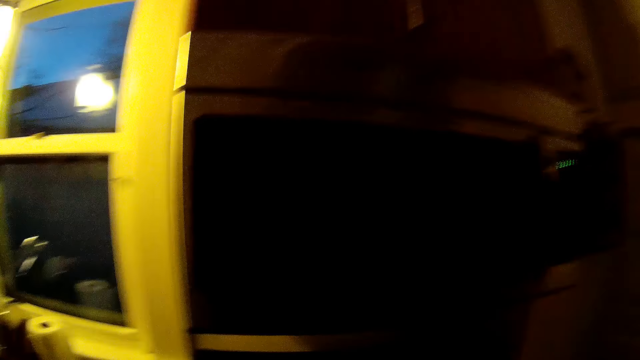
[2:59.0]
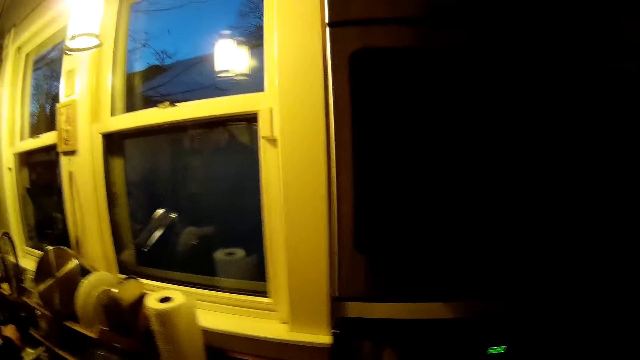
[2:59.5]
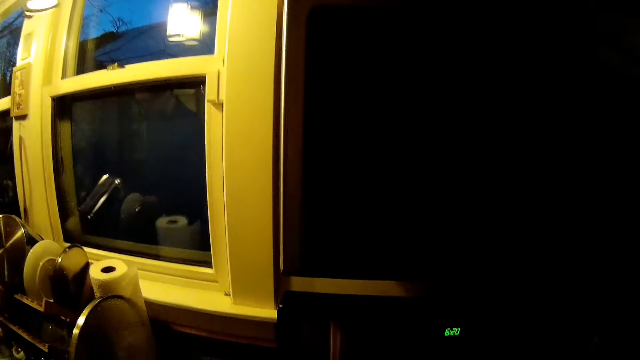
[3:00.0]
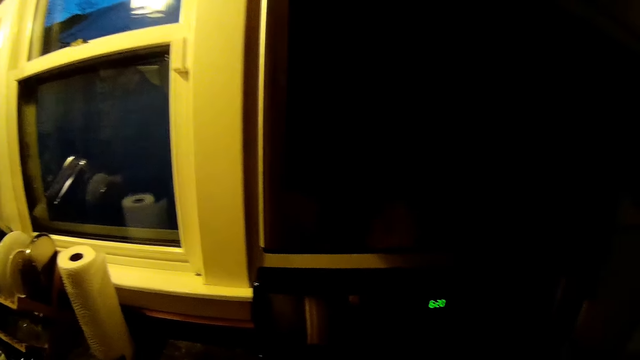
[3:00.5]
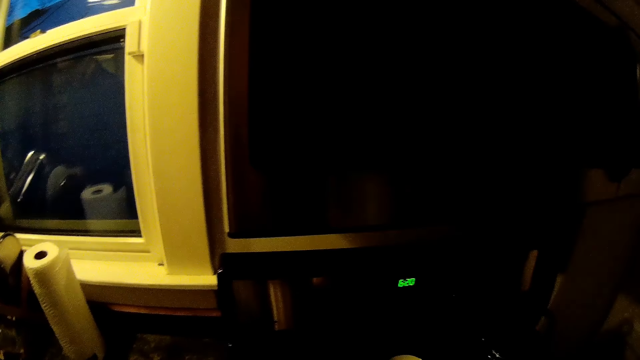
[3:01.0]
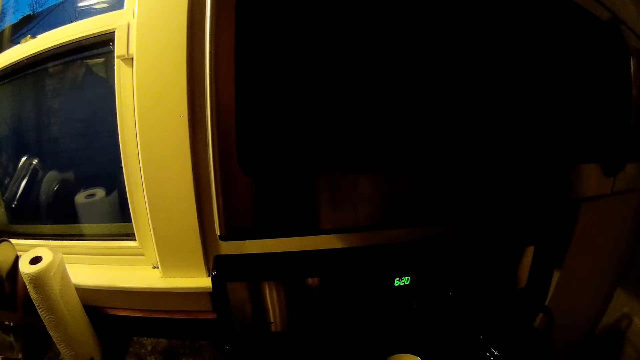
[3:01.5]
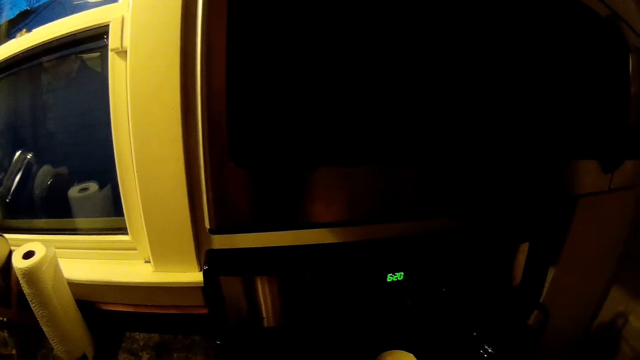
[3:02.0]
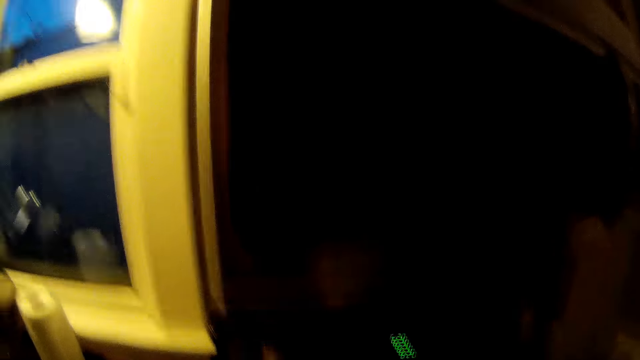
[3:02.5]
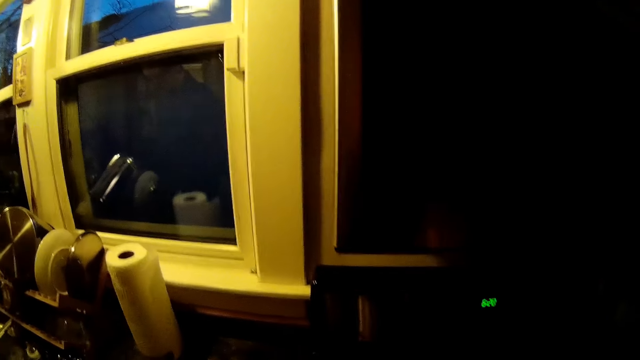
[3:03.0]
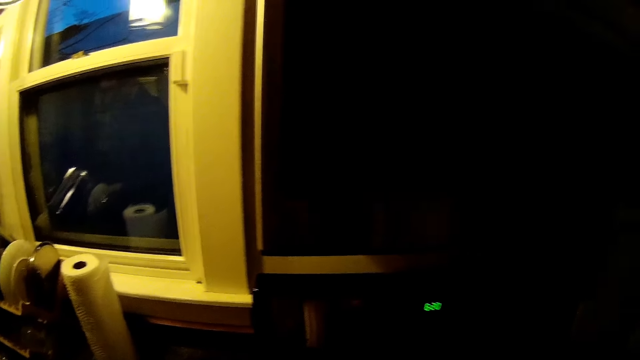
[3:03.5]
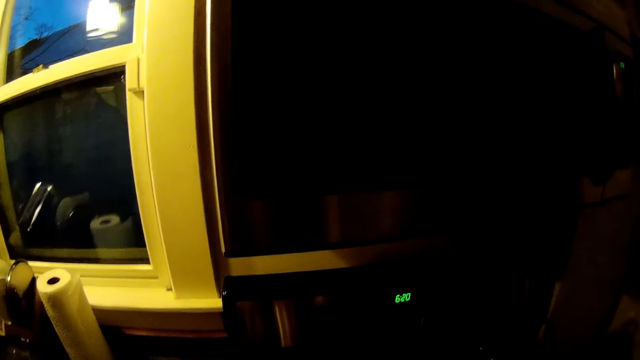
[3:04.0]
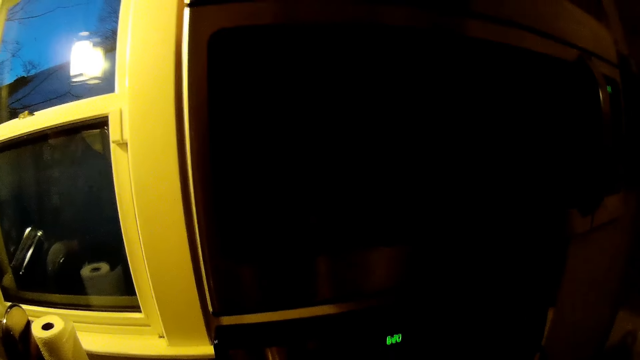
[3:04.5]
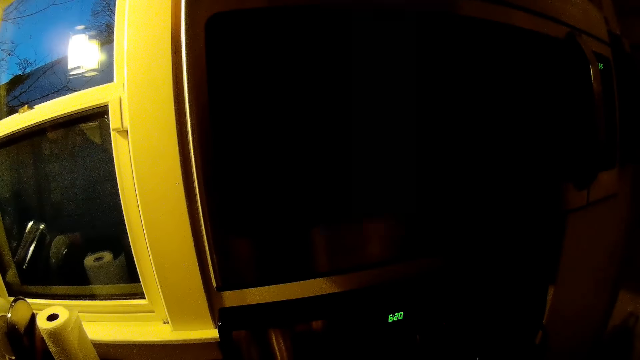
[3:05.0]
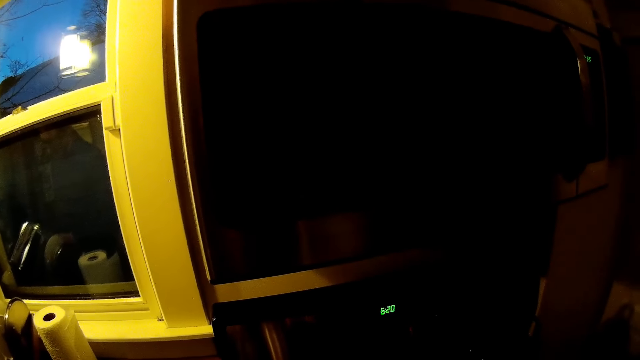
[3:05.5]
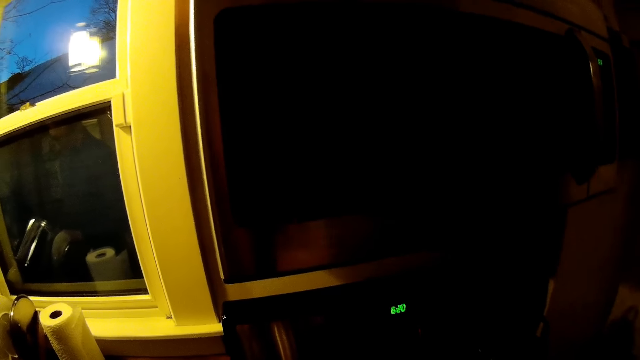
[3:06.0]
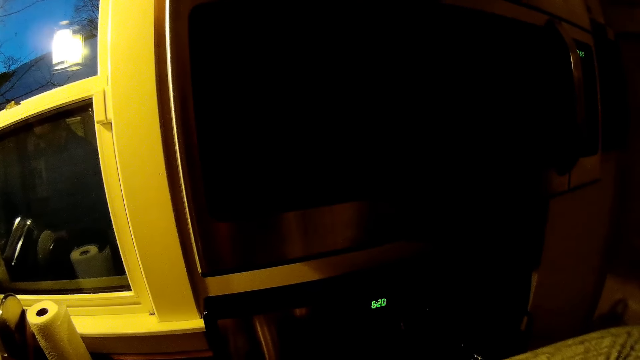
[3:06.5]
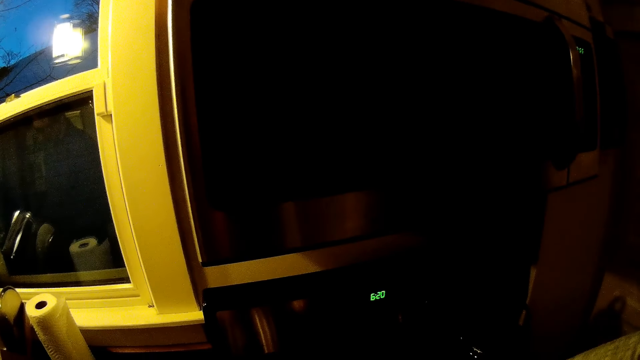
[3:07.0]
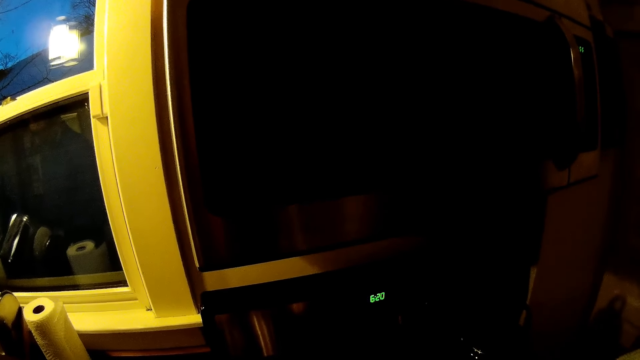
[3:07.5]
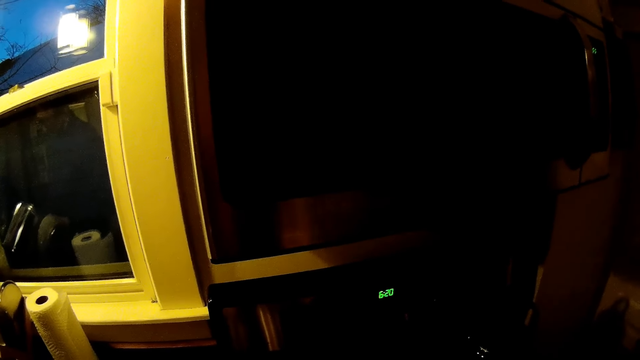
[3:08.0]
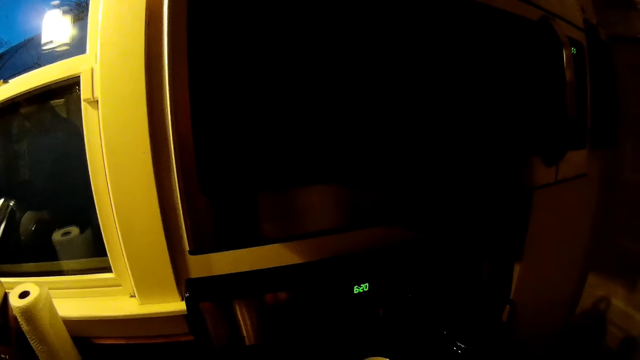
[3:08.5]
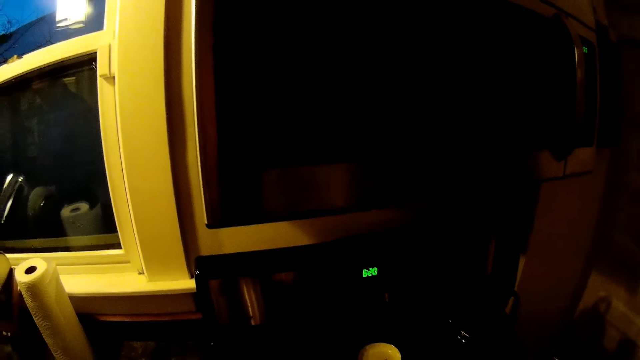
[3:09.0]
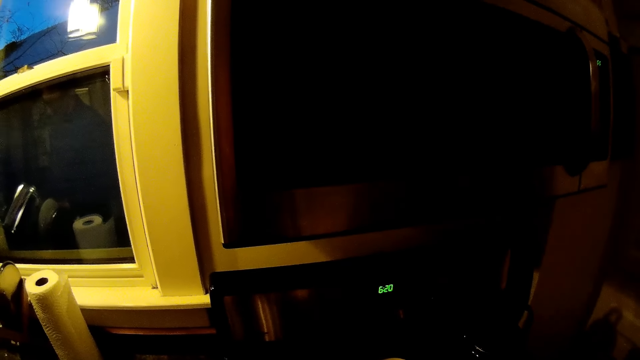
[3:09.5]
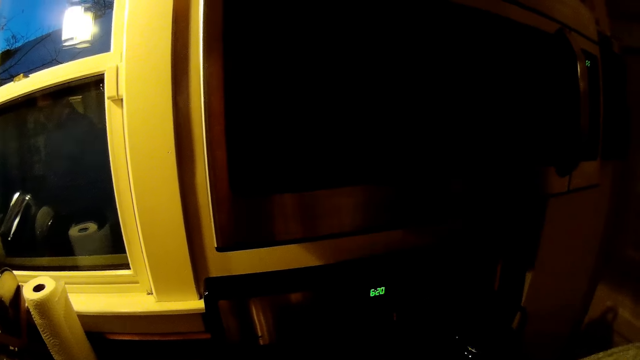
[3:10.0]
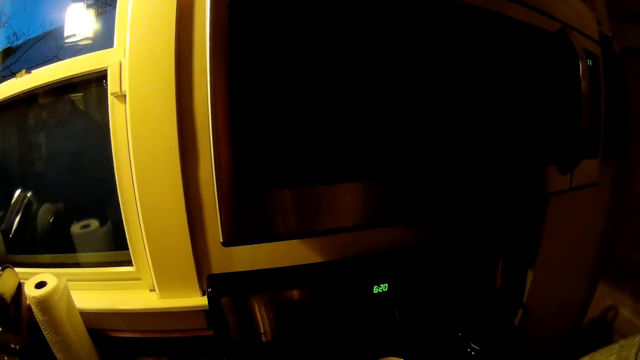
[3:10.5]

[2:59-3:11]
The camera wearer holds a pot lid with her left hand. She talks then coughs.

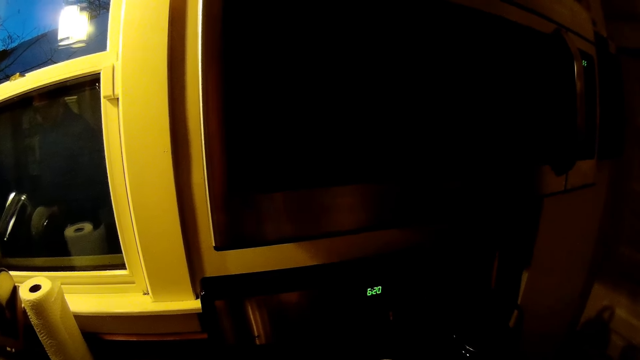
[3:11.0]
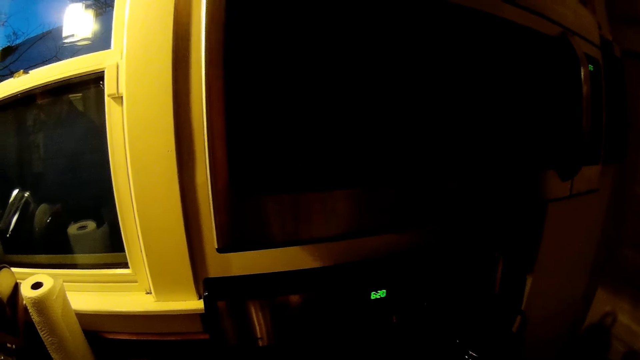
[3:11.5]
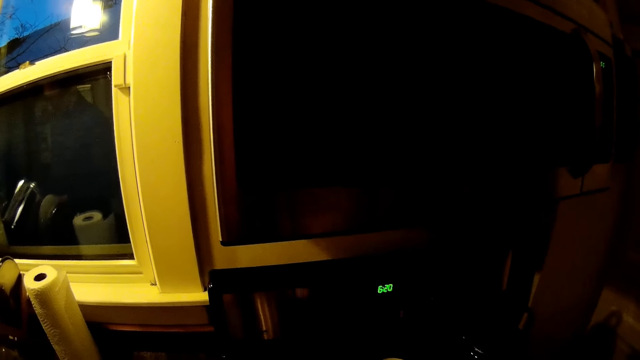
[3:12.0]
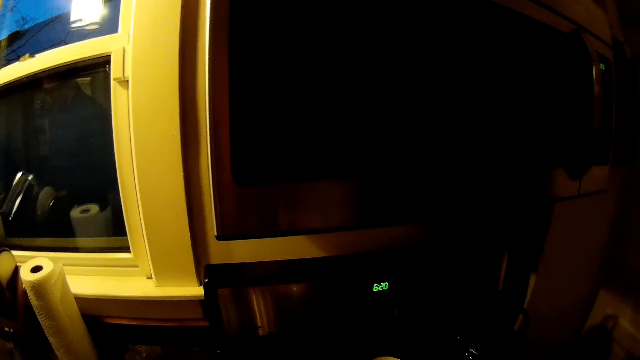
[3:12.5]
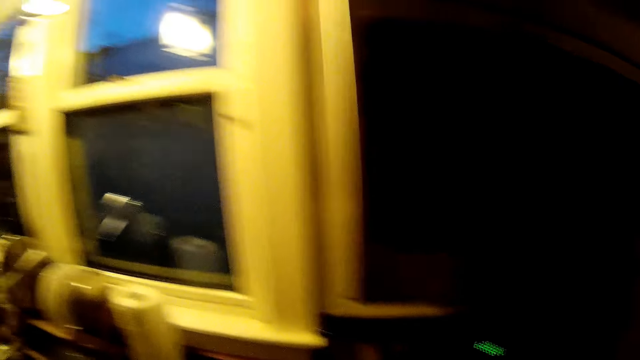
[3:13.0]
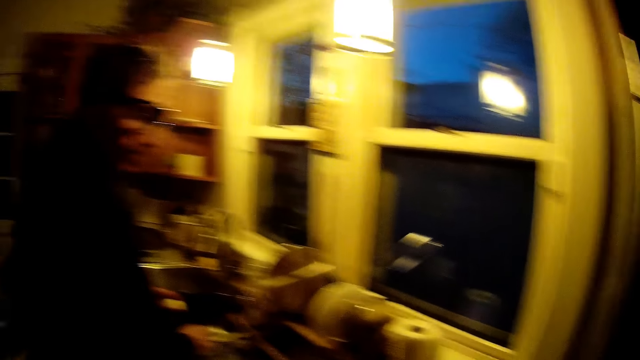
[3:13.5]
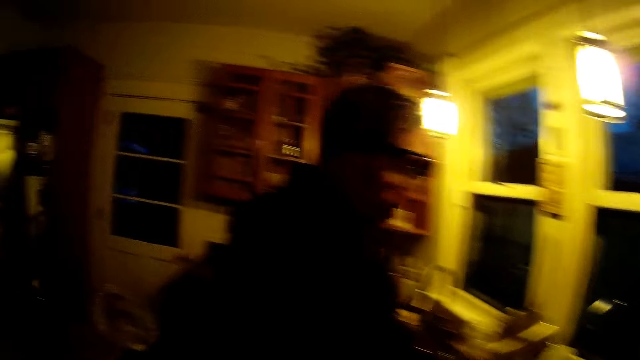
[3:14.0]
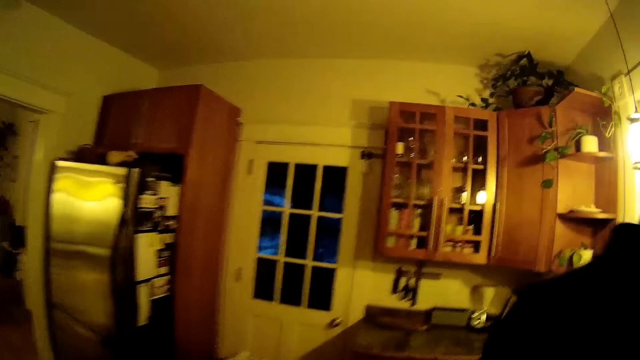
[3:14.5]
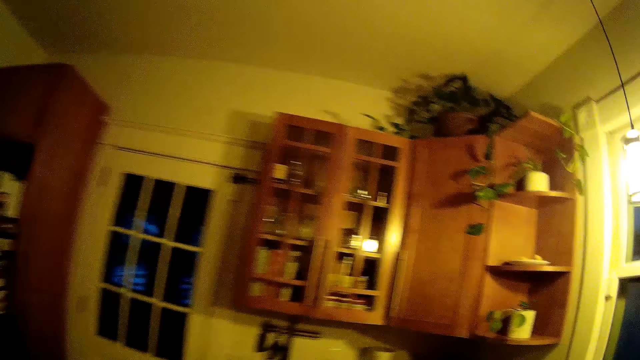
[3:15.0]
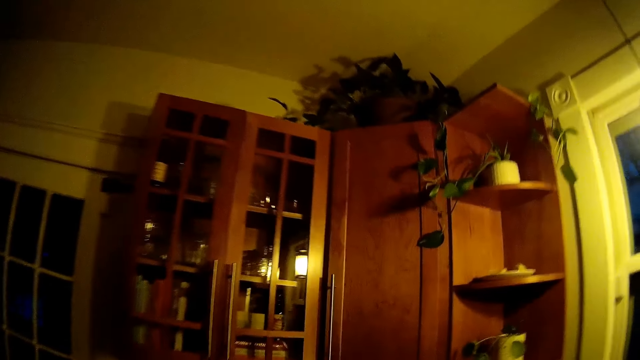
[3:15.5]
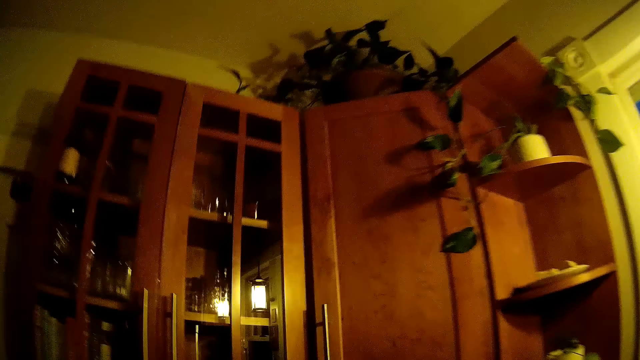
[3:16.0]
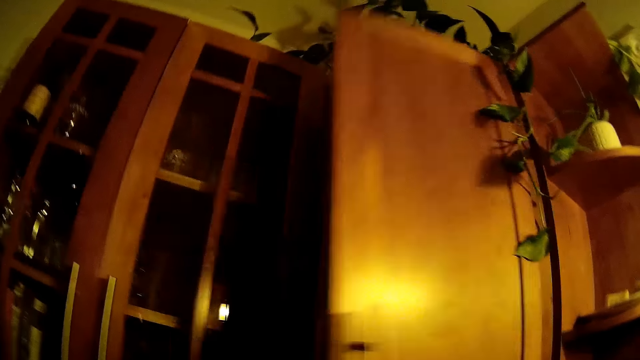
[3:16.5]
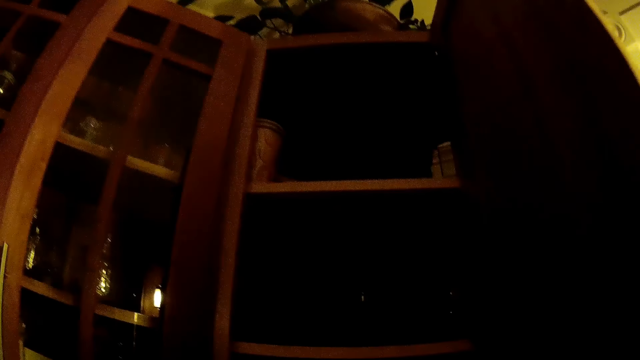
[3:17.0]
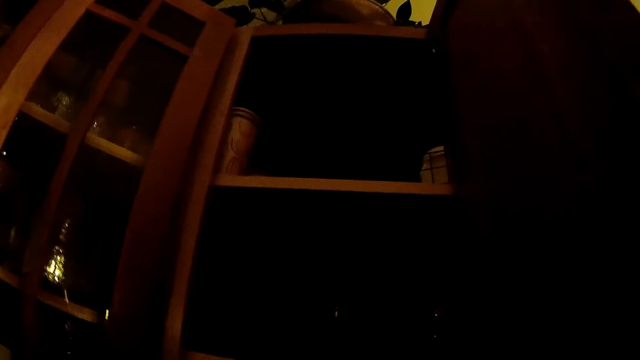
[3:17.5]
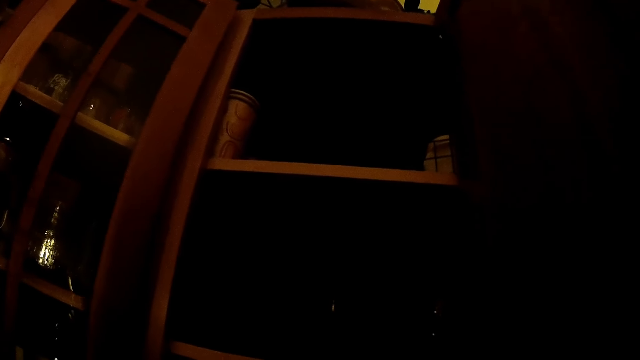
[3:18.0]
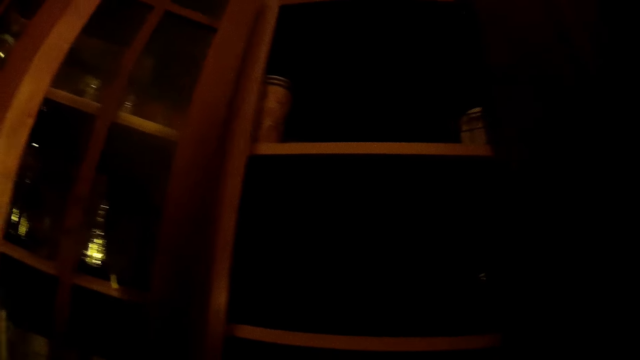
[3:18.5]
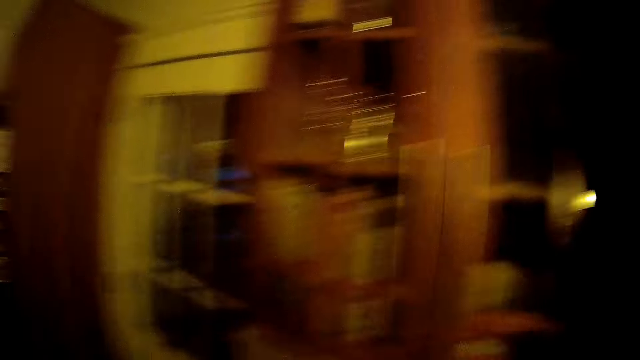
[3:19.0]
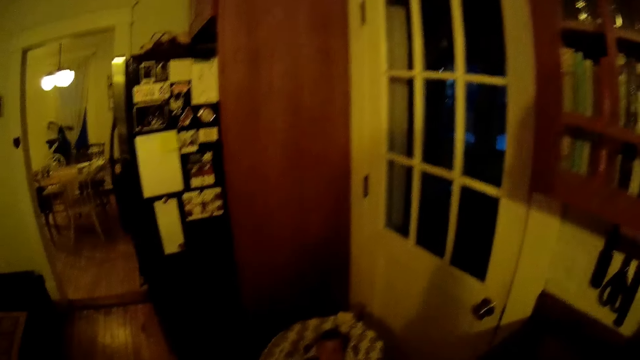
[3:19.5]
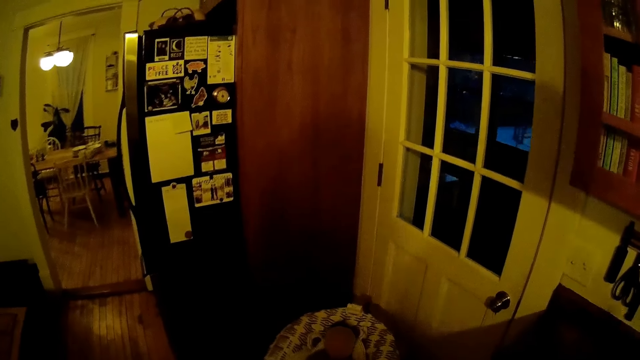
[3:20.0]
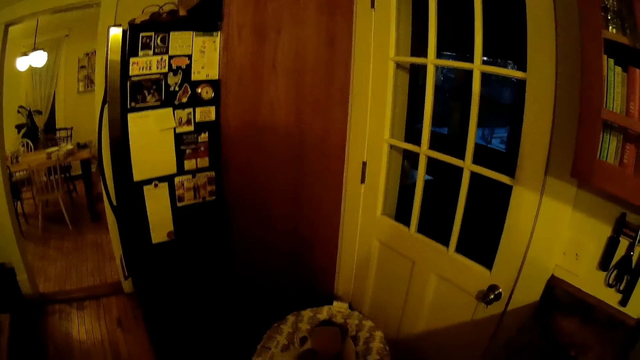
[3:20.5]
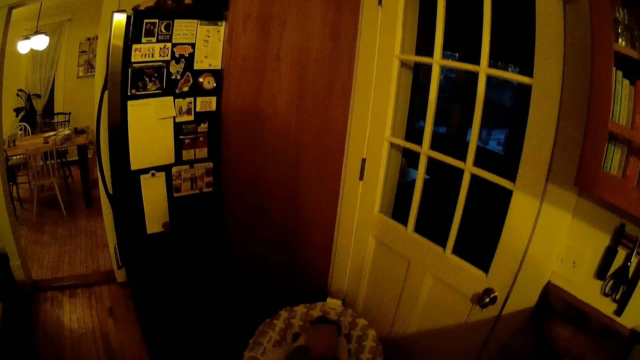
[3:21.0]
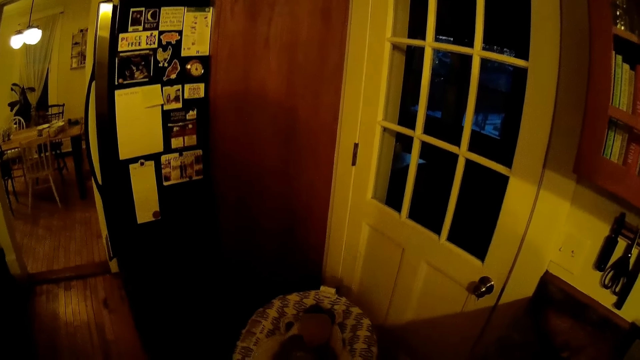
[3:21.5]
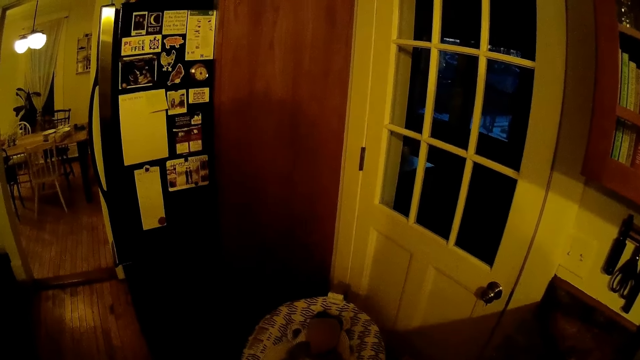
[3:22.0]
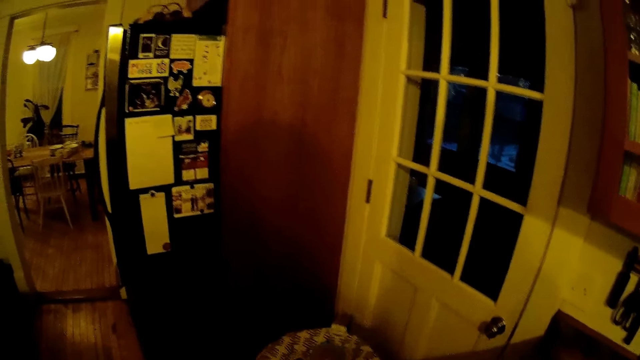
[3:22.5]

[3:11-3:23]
The camera wearer moves towards a cupboard. She opens the cupboard with her right hand. She interacts with a girl.
